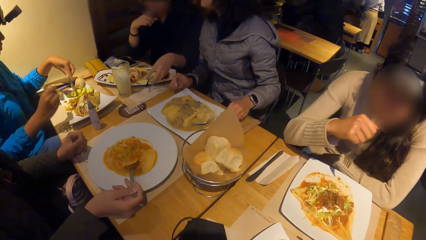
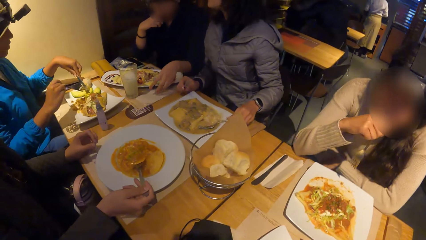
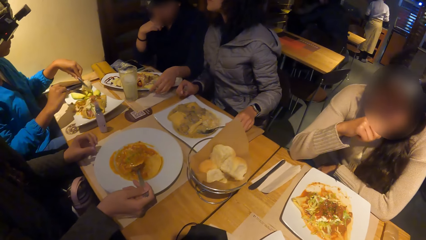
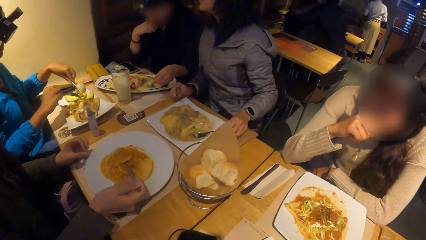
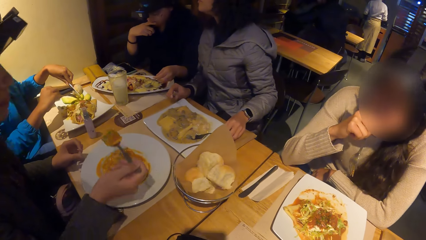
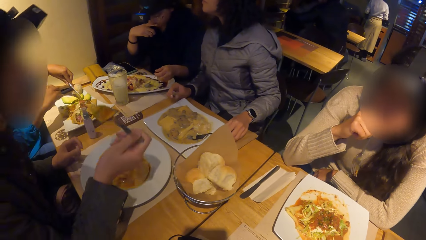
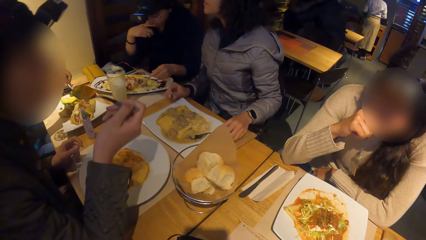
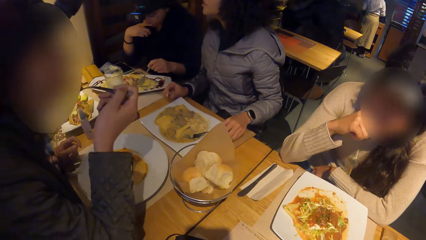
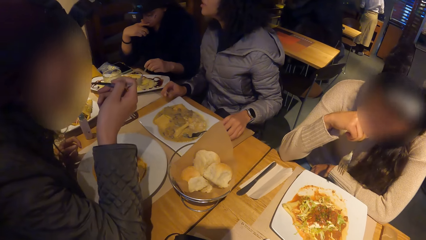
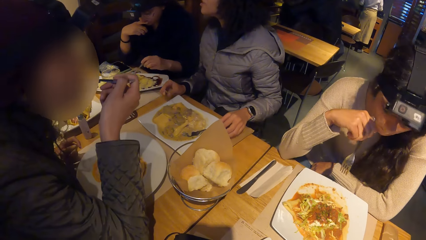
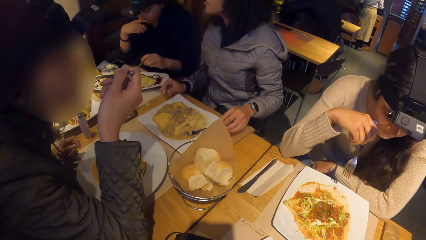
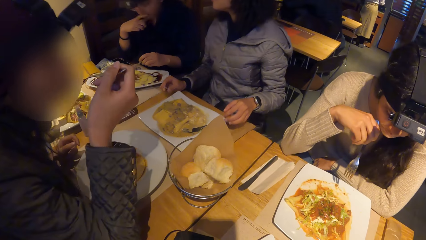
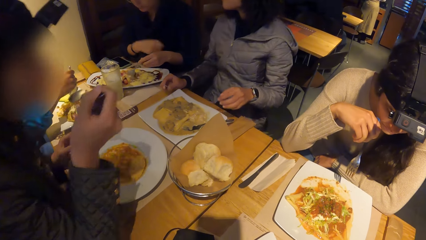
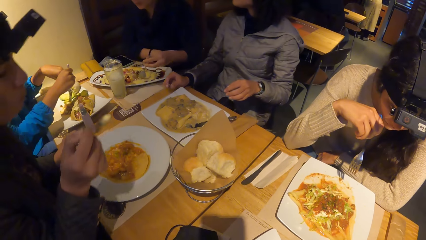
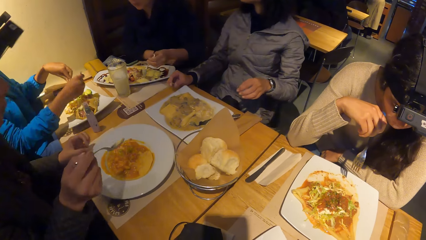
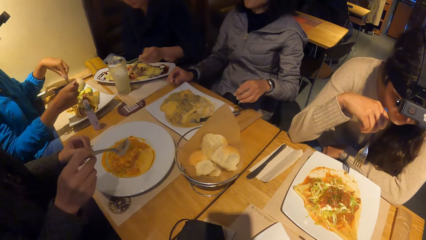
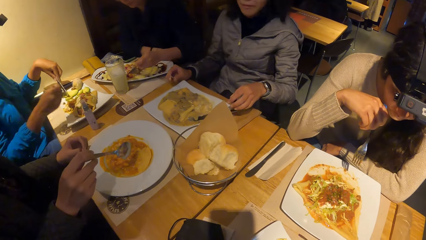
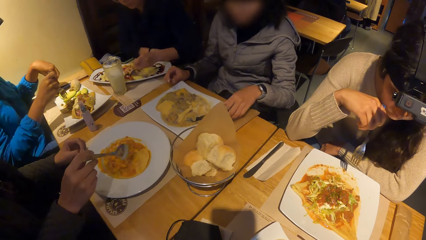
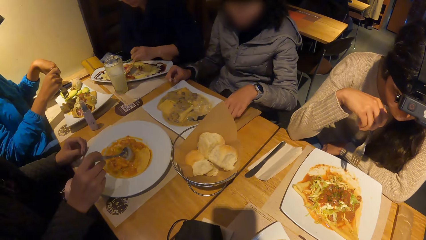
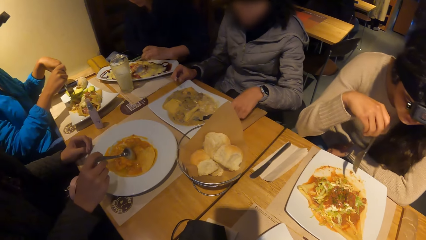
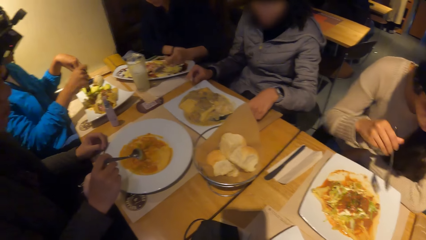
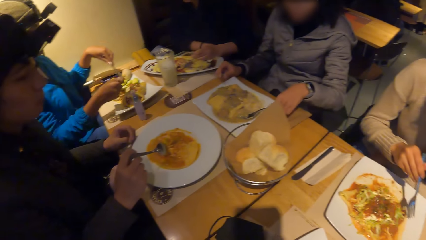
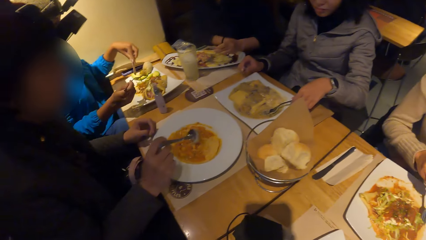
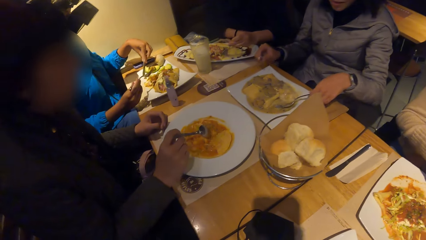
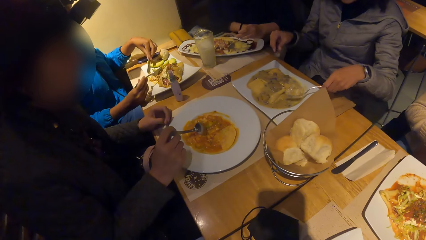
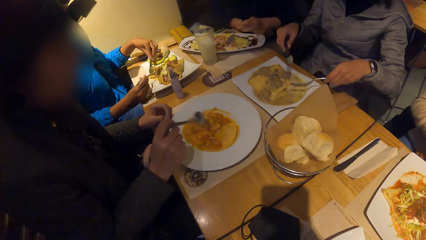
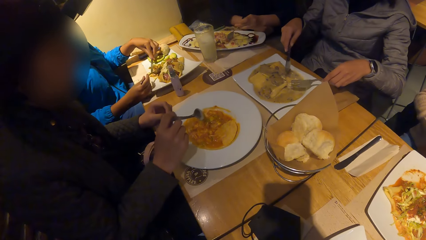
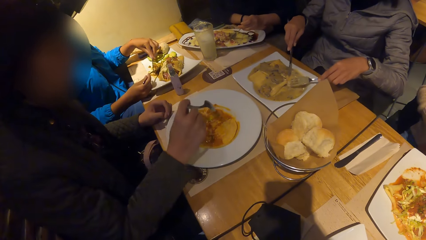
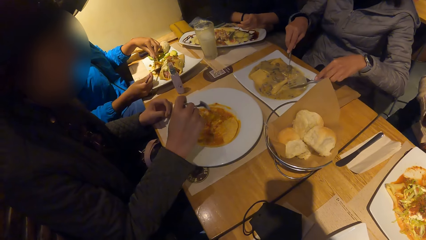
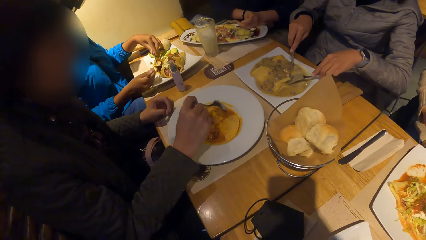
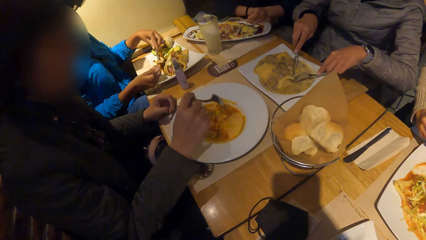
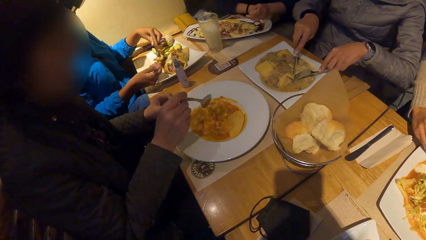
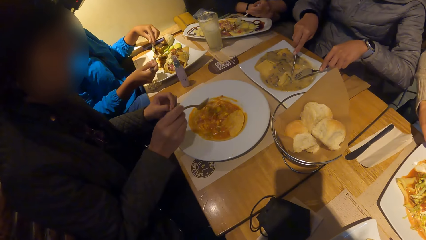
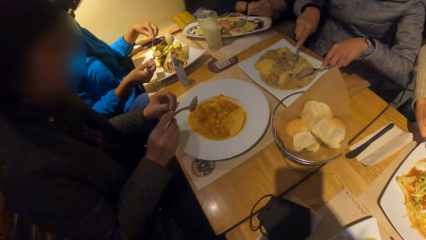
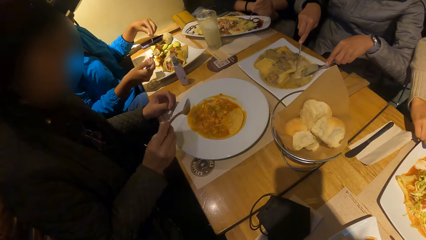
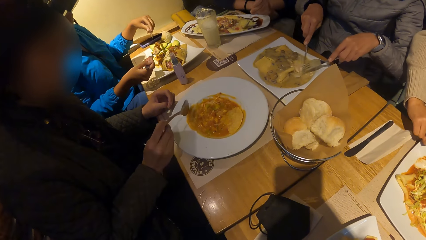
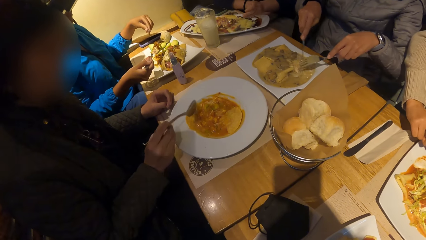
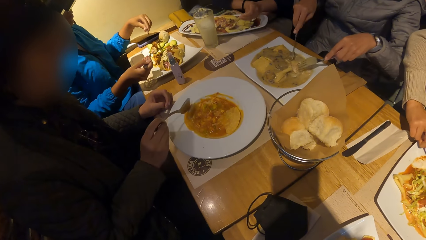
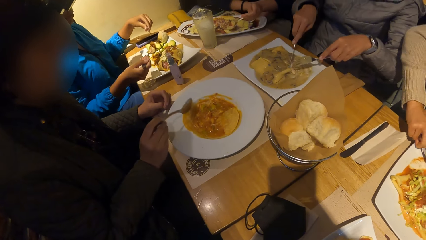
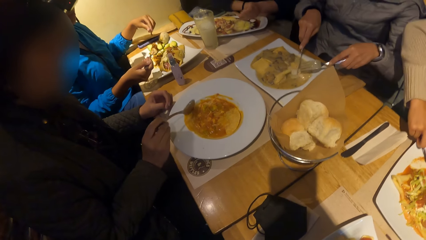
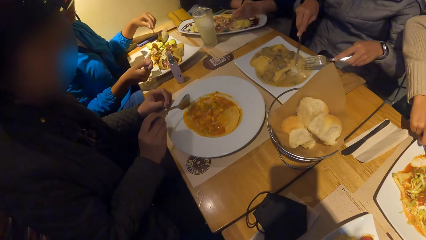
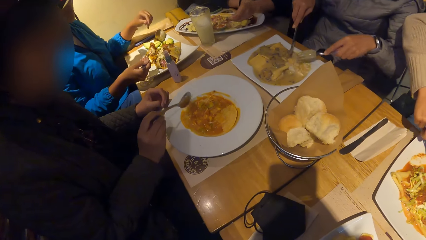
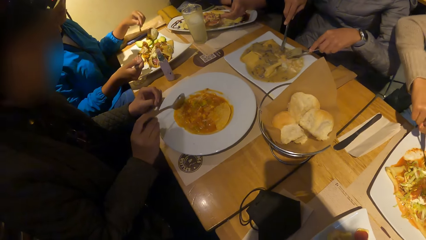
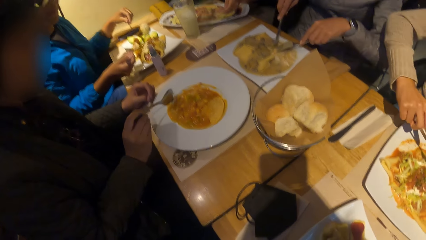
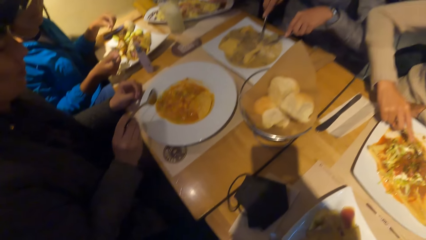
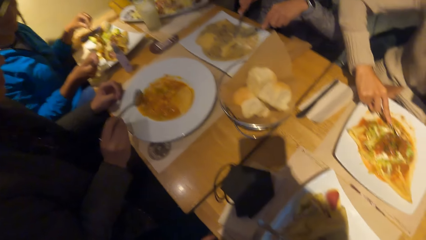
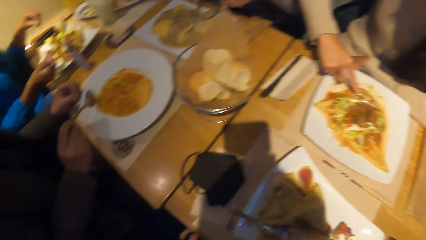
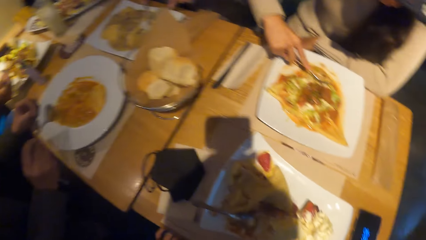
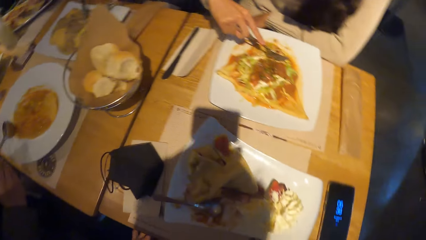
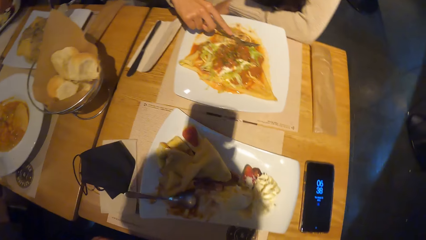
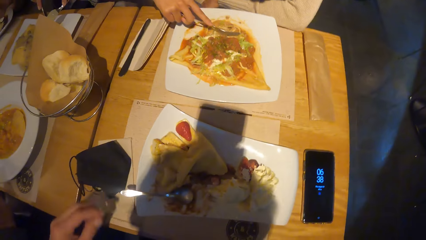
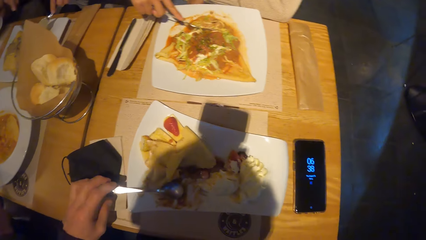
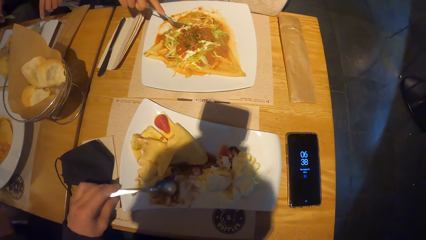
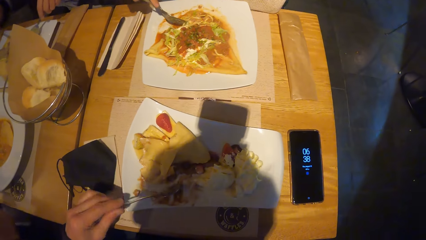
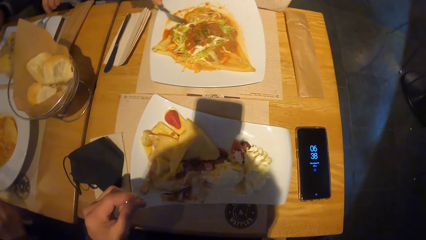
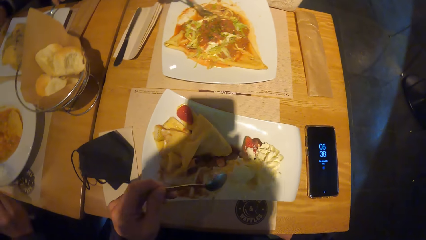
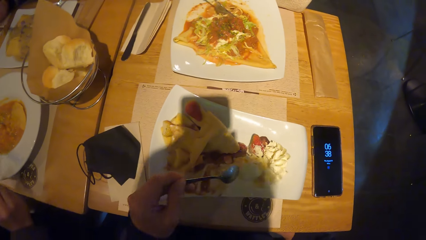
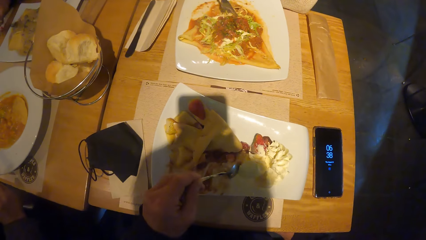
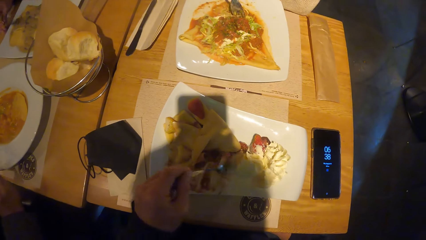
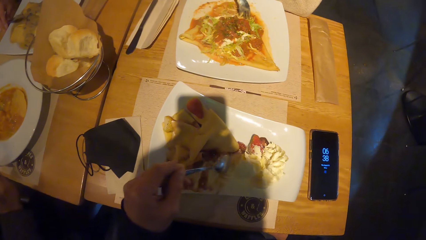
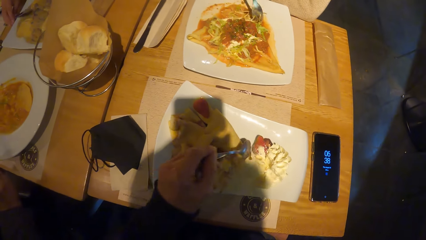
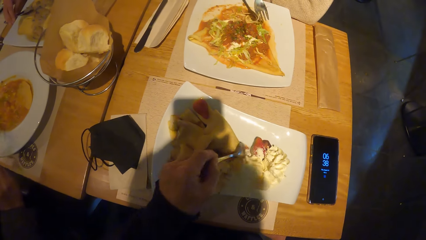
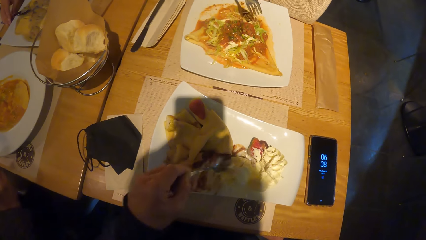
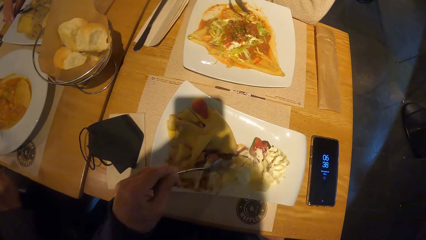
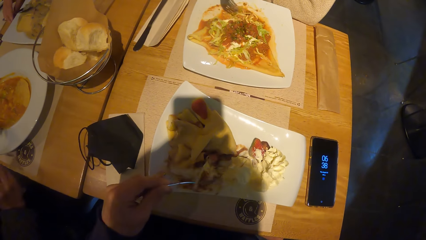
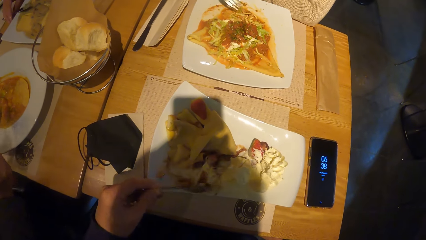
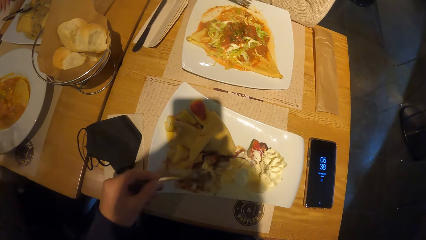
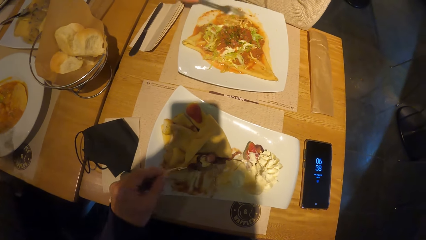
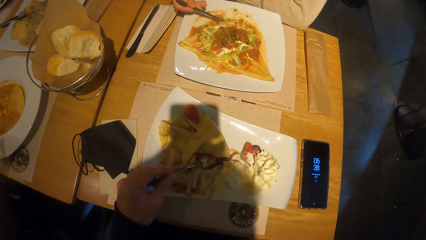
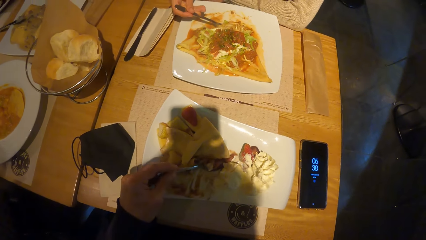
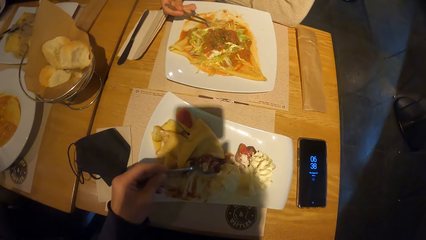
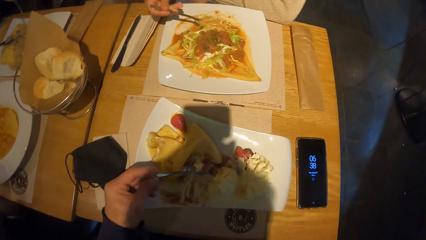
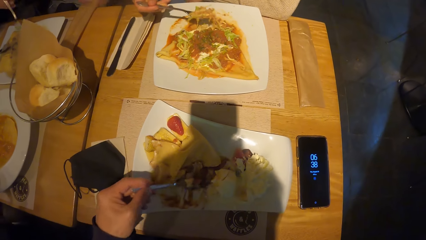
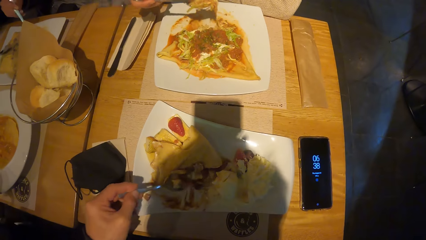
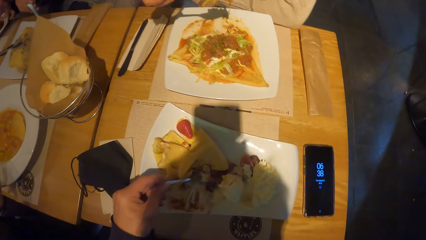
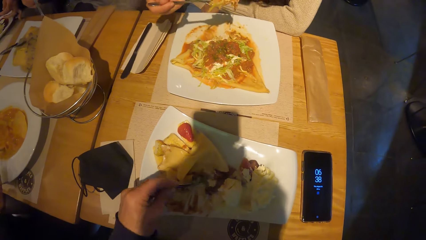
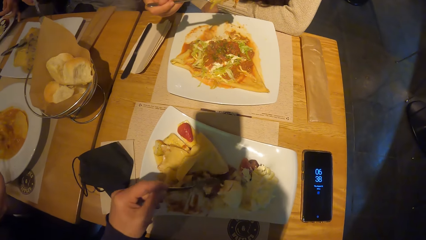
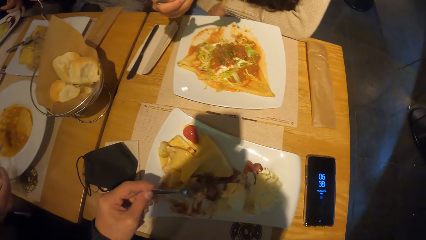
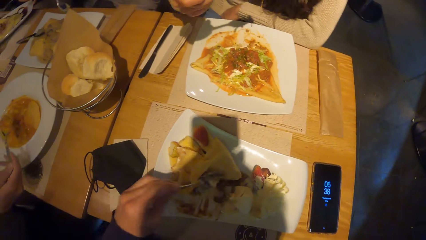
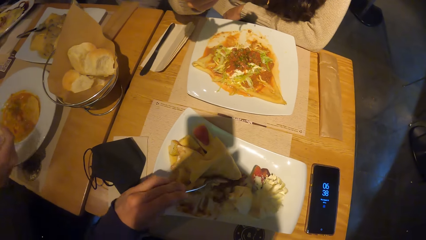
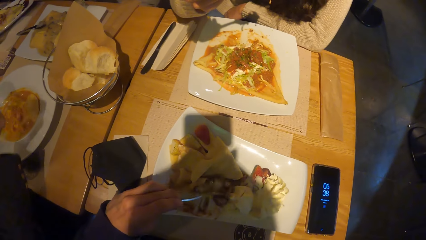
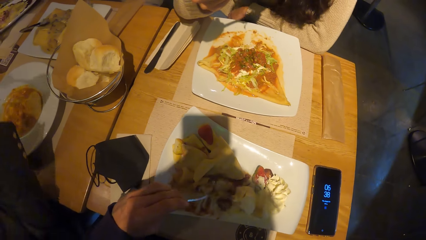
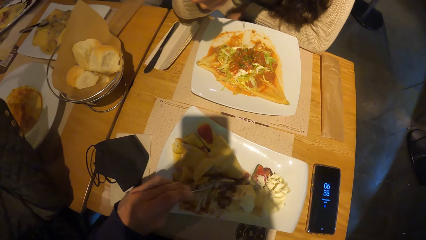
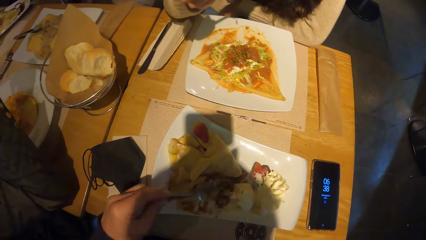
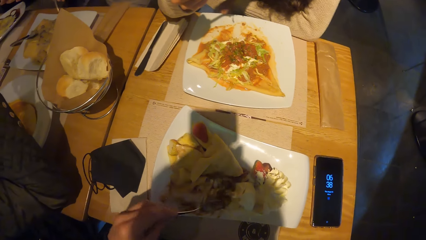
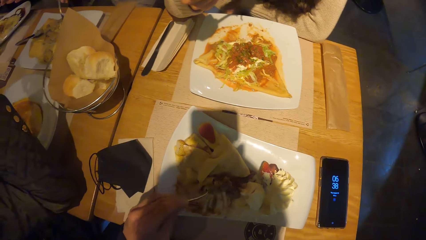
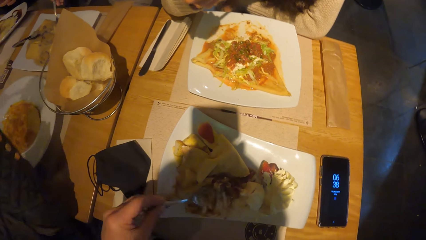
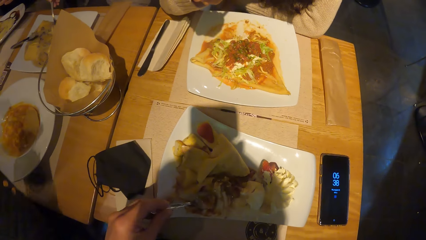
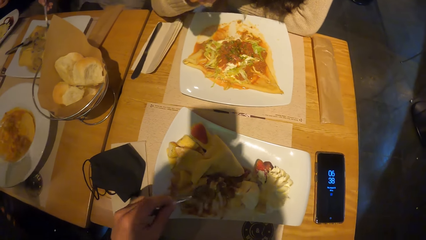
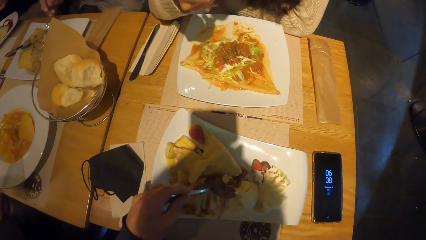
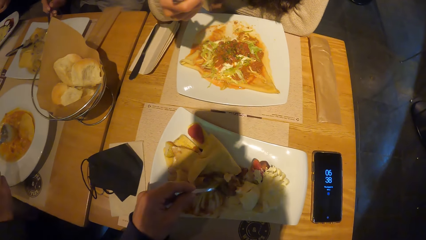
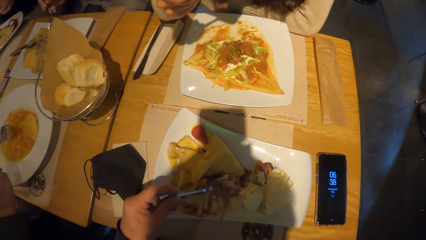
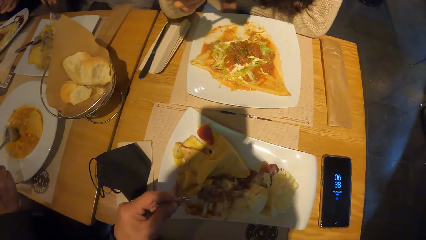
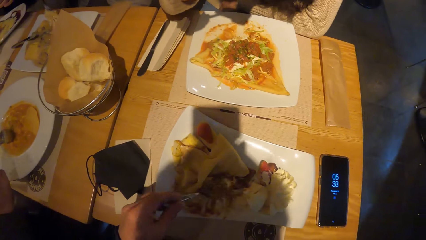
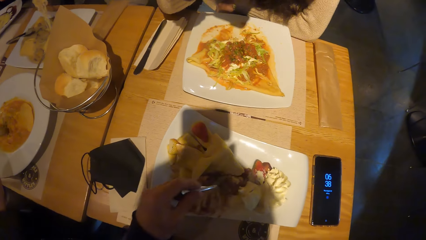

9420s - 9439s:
A person holds the spoon with the left hand. A woman eats taco with the spoon in her right hand. The camera wearer picks up the spoon in the plate with his left hand. He eats taco with the spoon in his left hand. Another woman eats taco with the spoon in her right hand.
